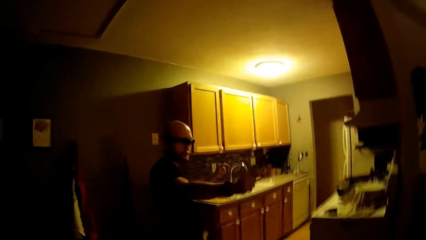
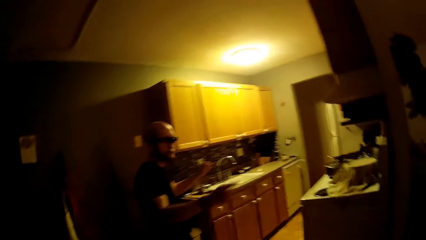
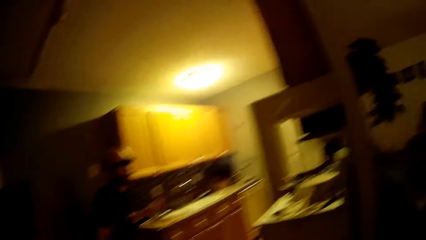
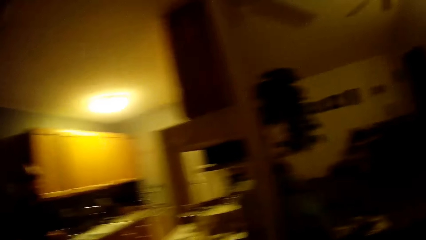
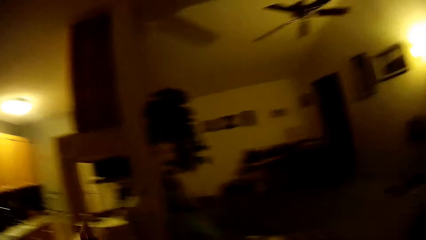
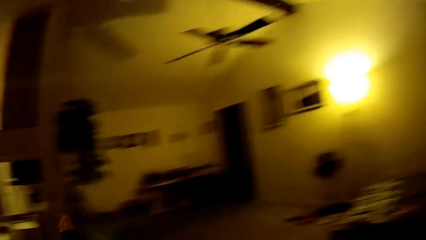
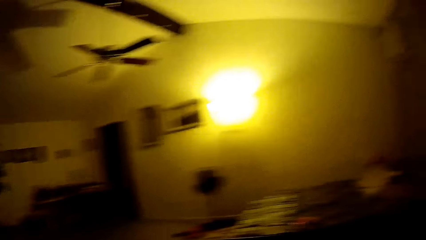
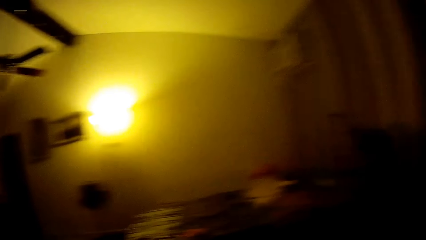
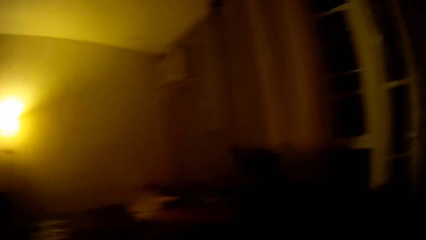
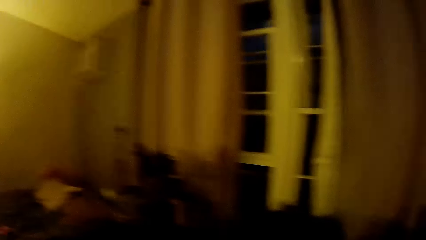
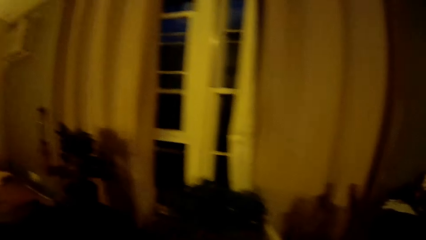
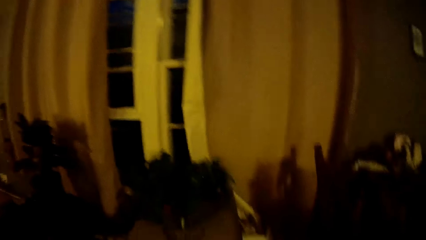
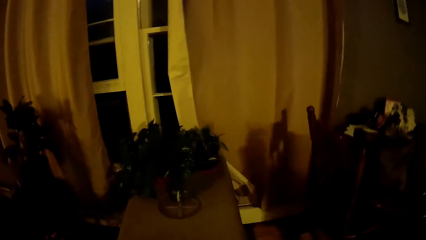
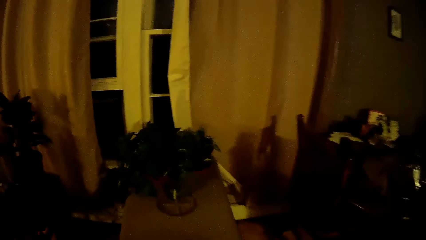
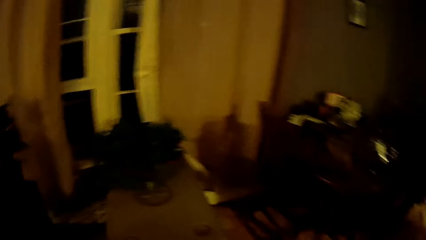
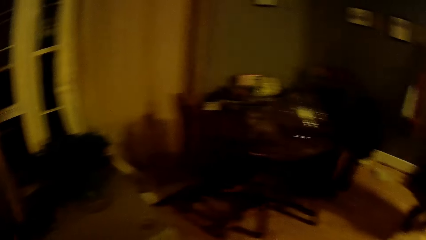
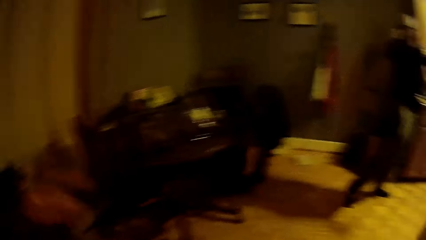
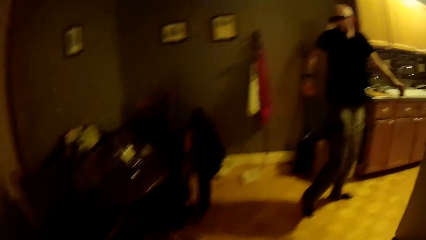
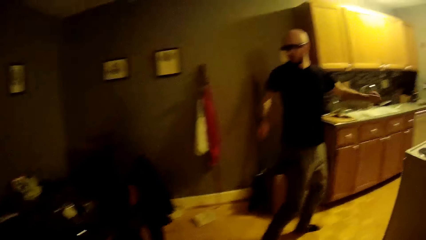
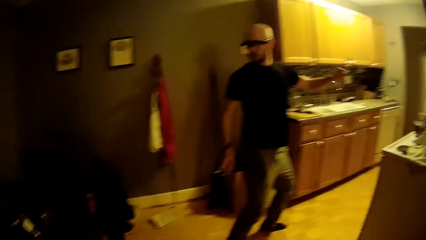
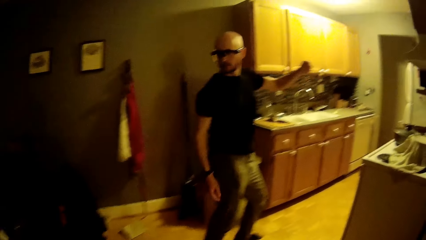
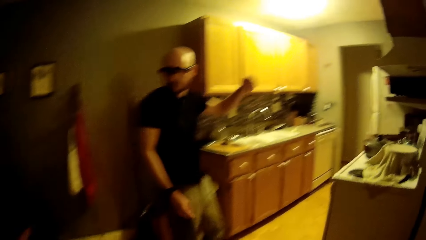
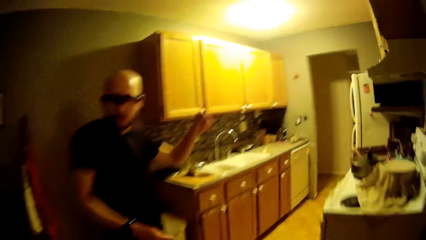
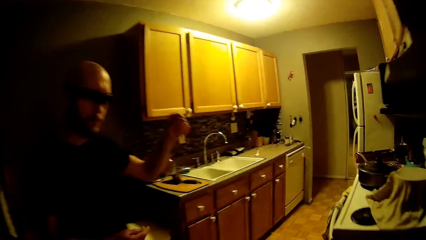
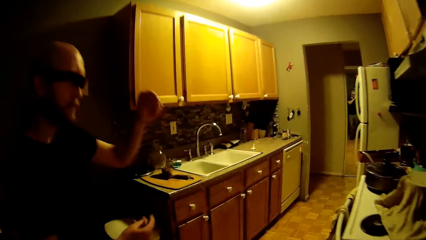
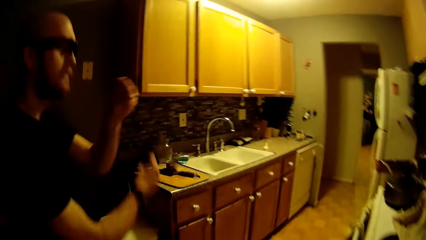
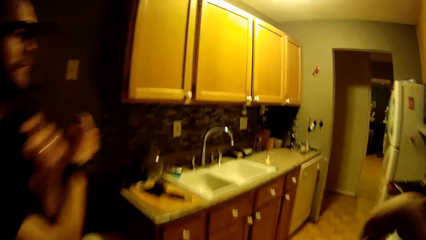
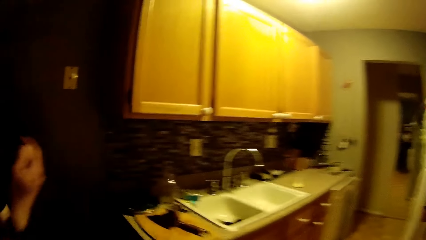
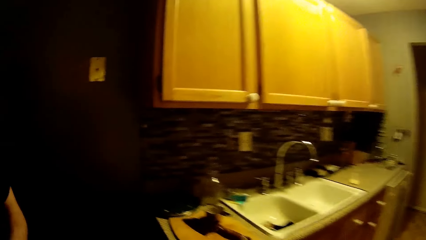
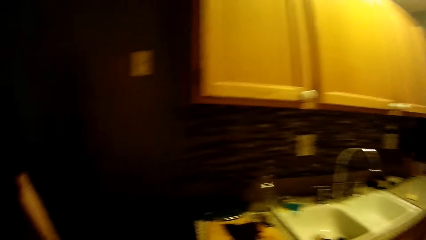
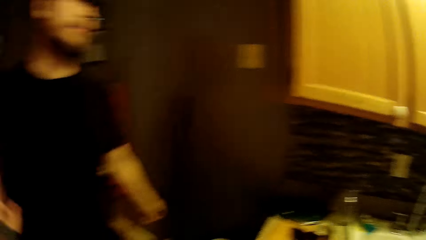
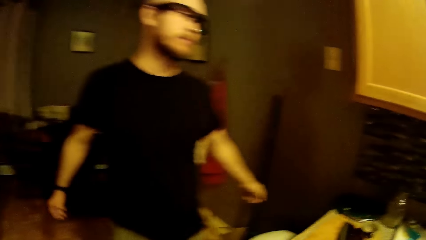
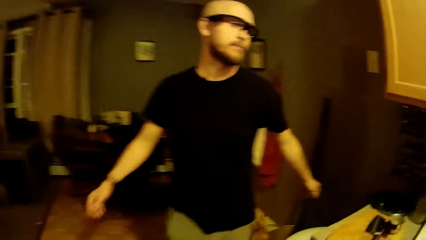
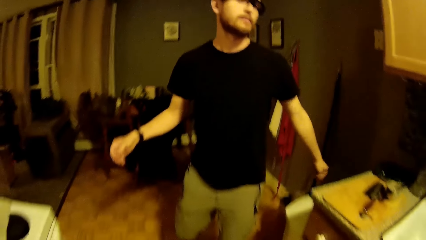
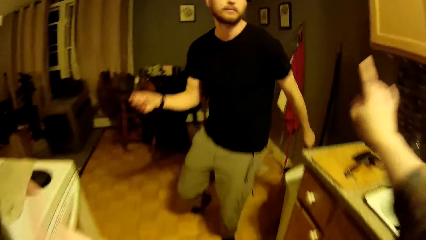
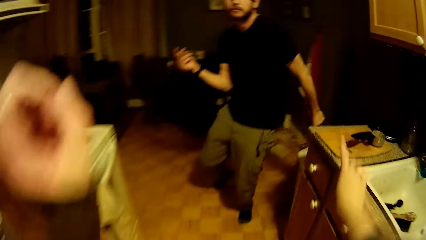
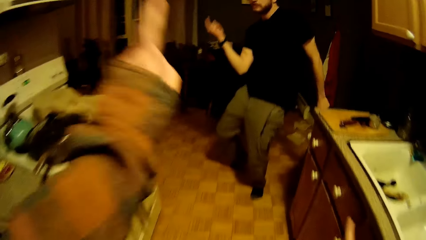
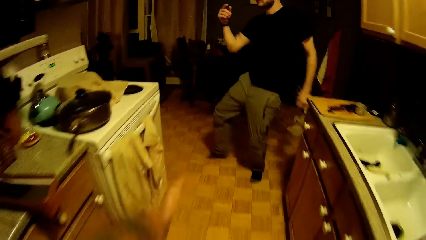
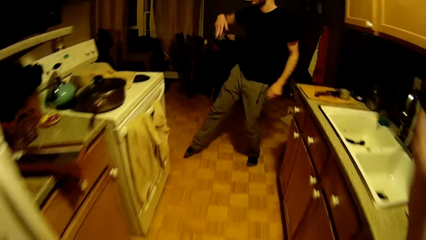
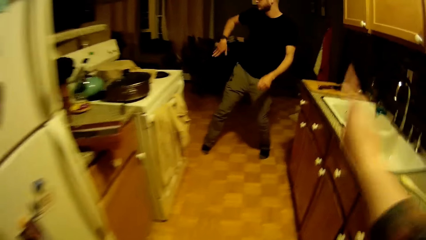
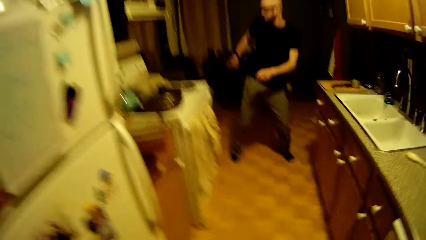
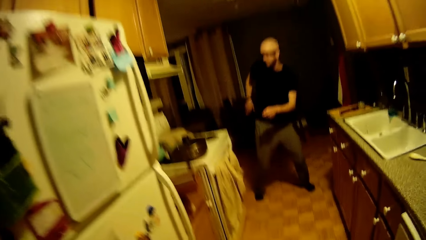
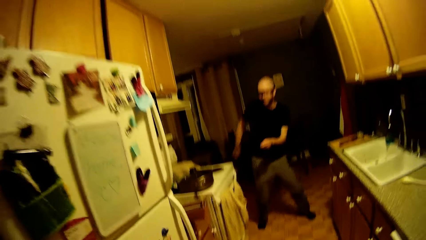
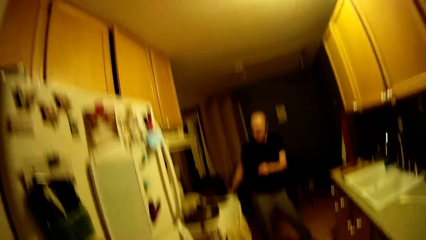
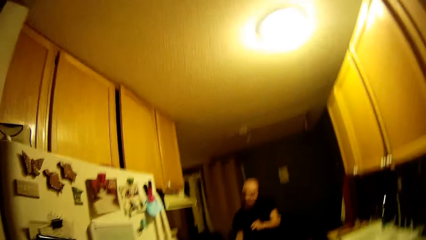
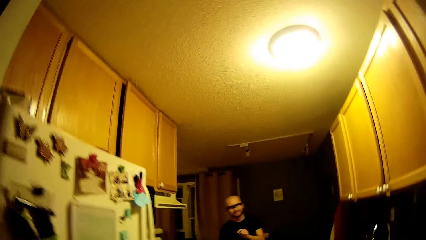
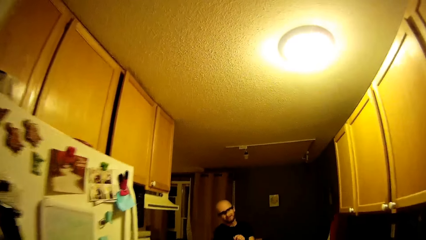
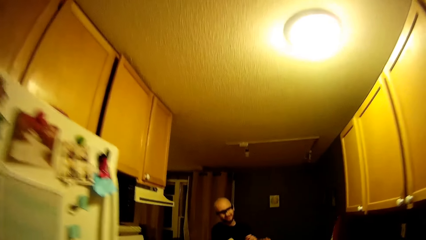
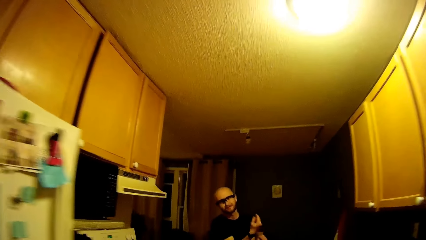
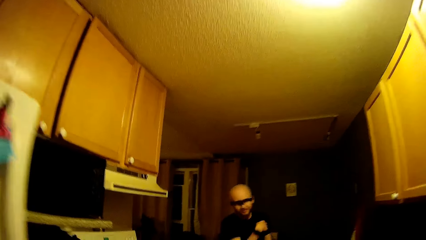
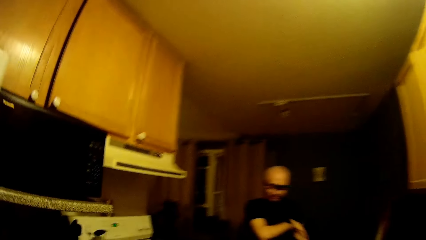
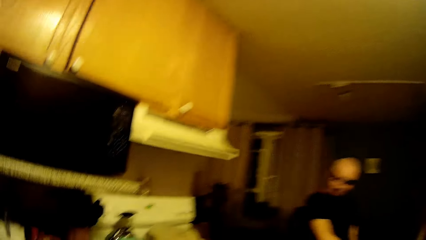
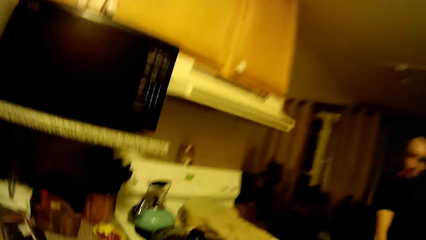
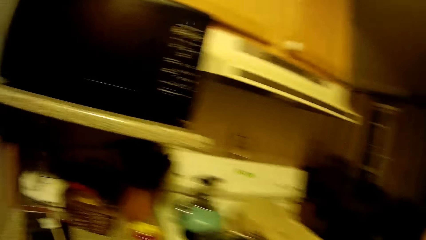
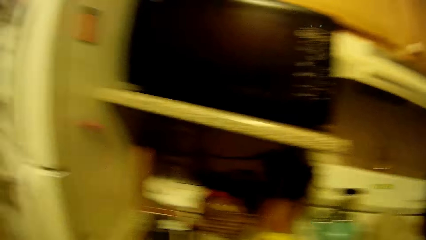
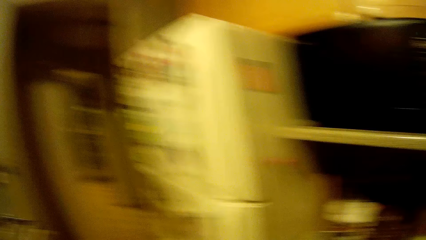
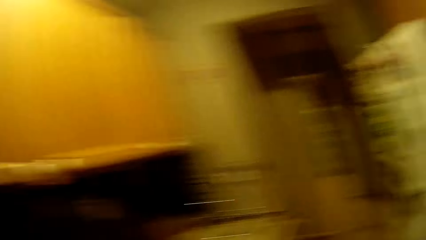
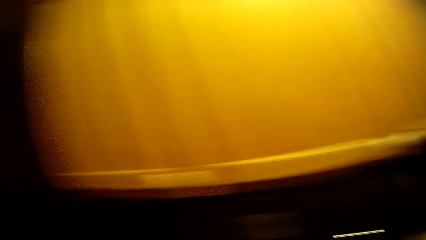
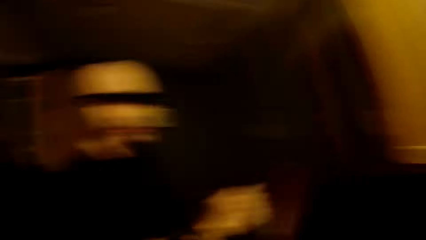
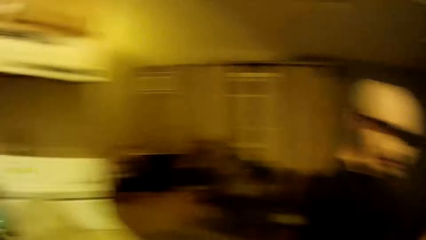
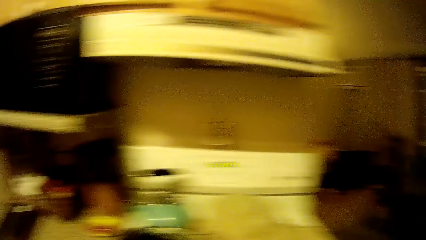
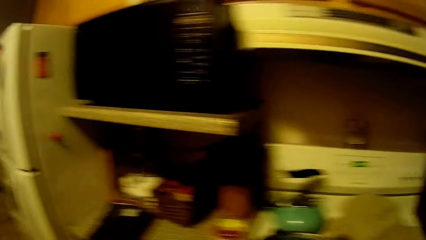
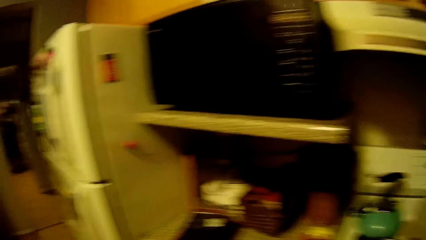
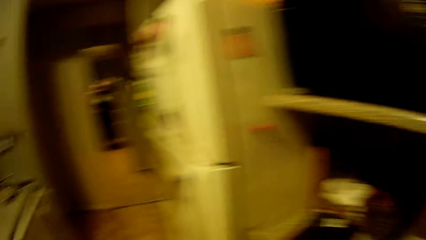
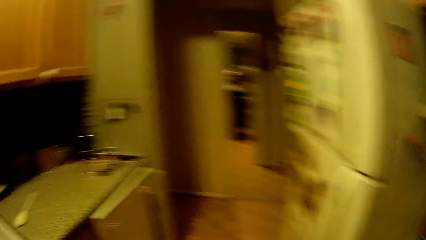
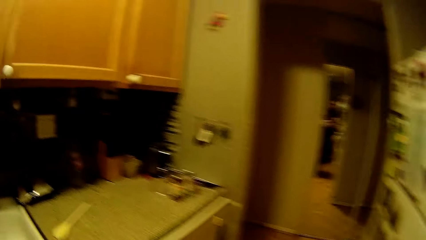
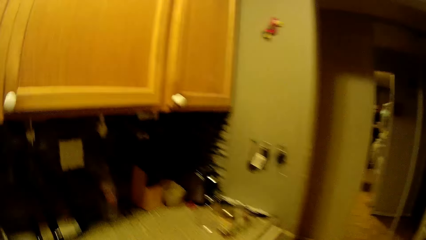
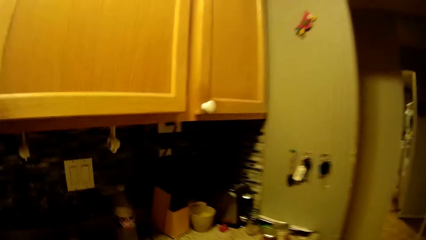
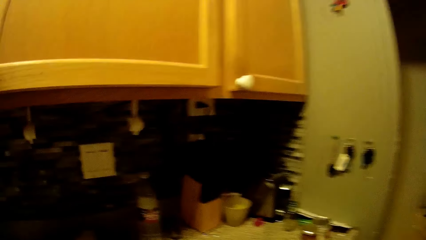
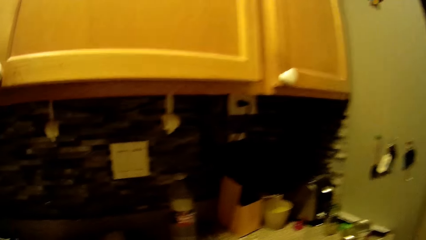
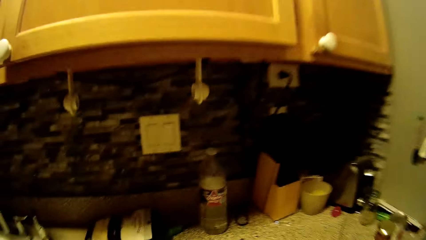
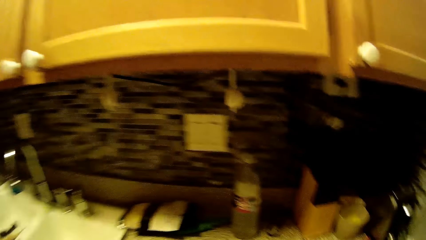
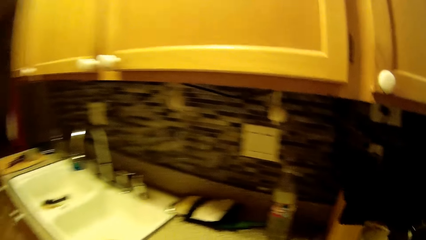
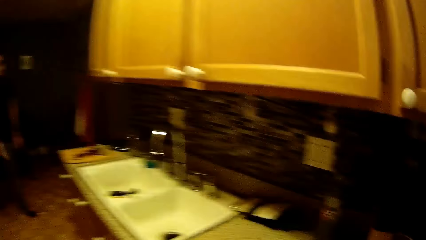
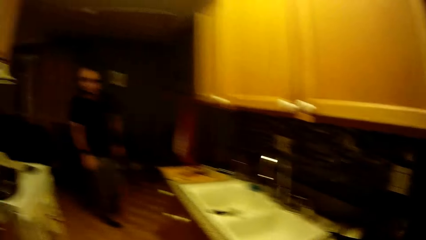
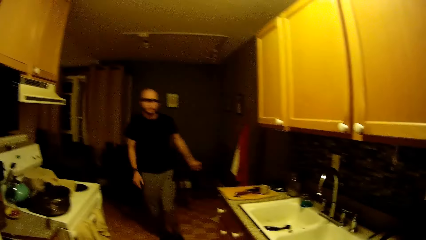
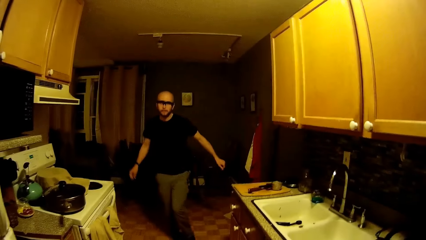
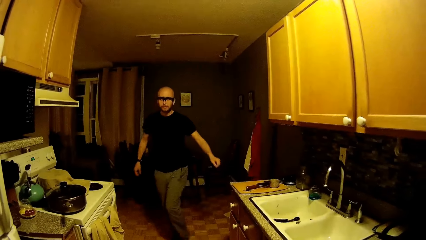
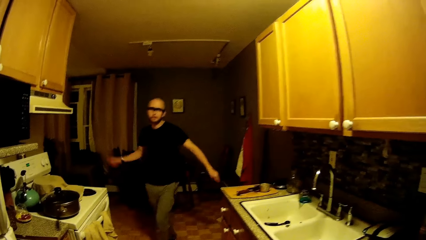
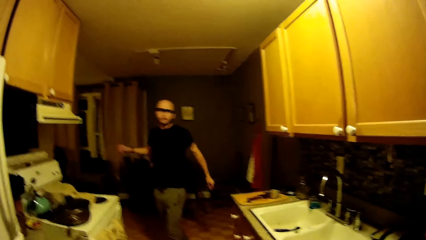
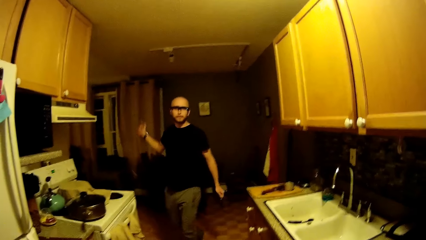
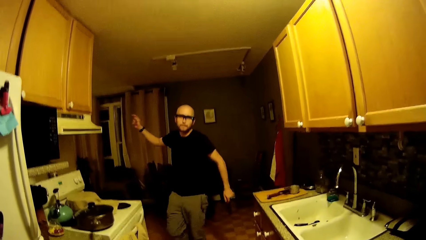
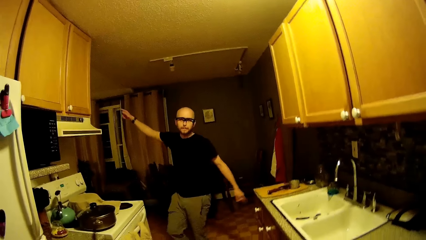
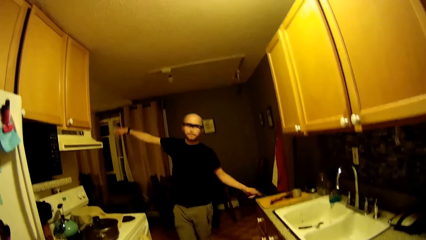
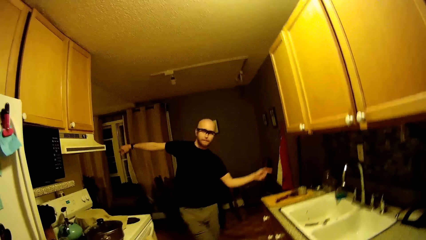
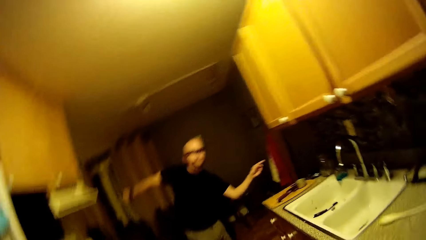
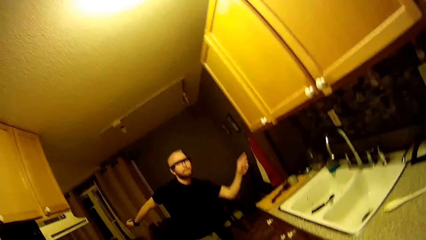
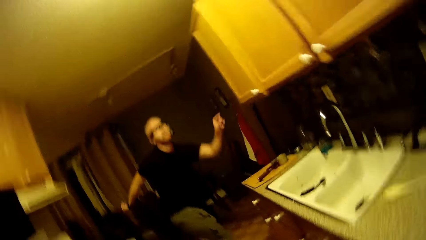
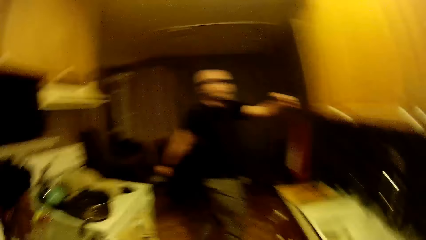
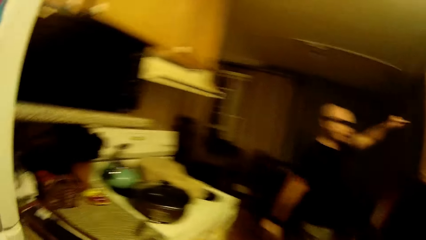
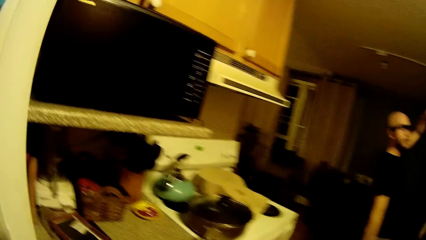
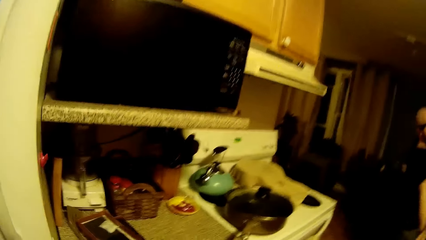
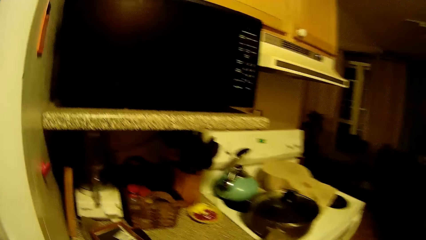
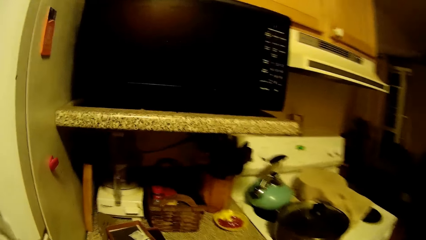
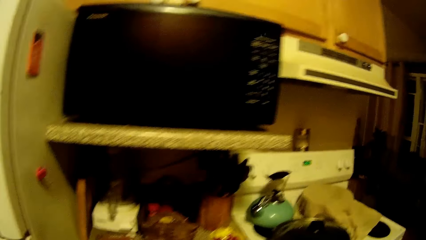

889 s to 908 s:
The camera wearer looks around the house. A man dances. The camera wearer looks at the man. They sing and walk. The man dances. The camera wearer looks at the man. They dance and sing. They dance and turn around. They look at the man. The man dances.
